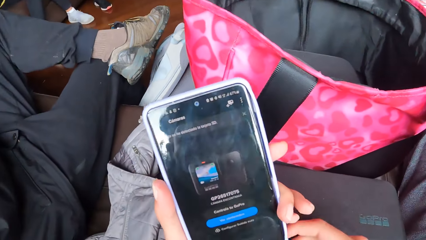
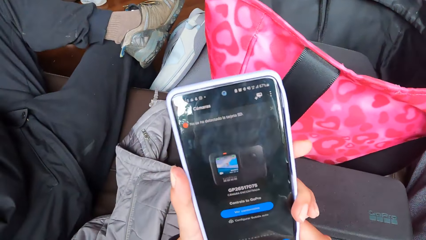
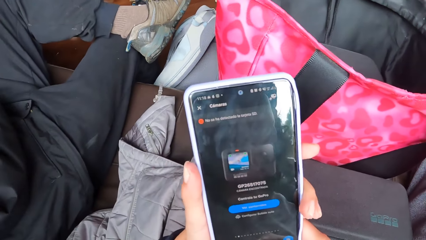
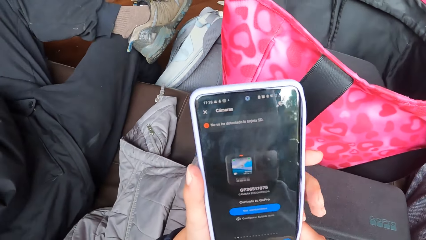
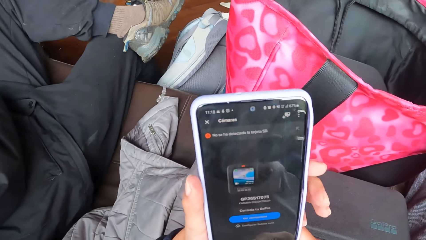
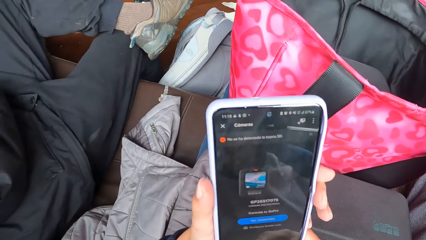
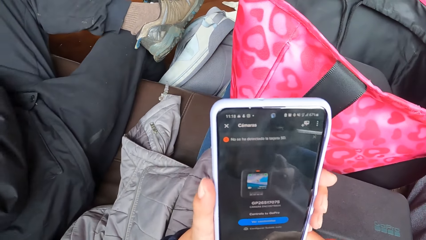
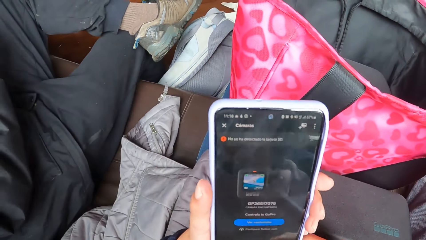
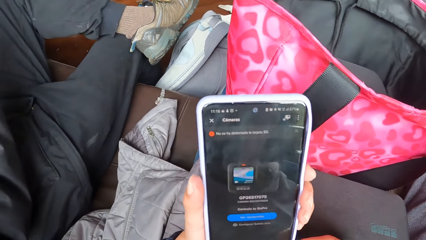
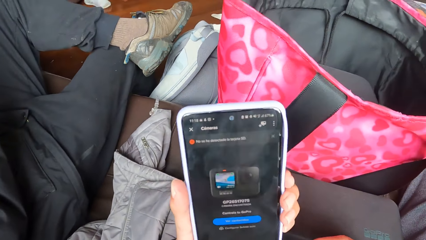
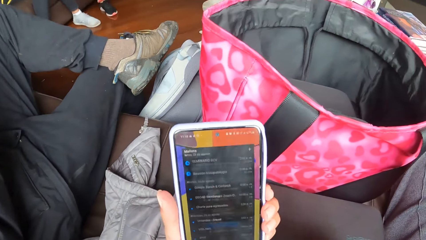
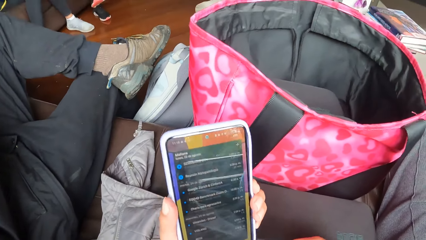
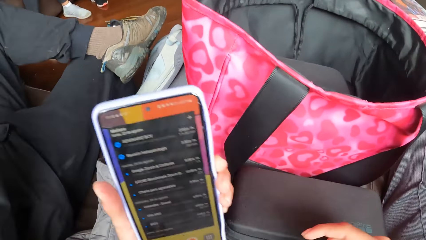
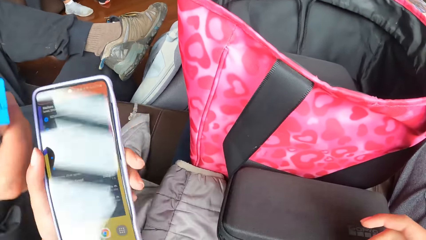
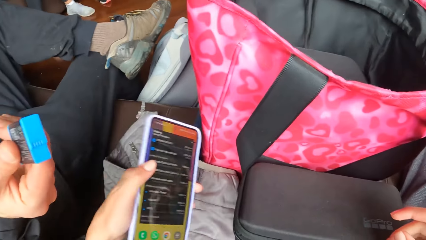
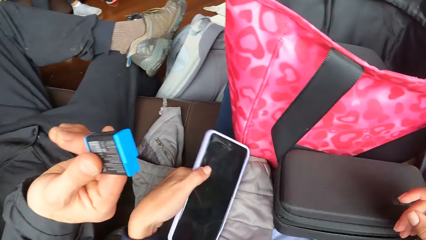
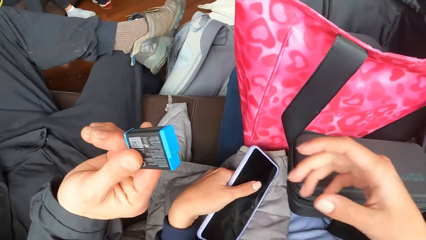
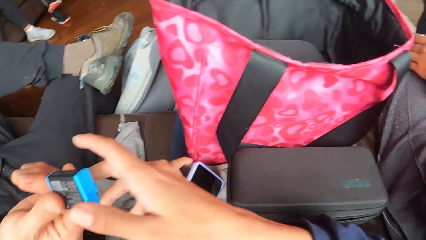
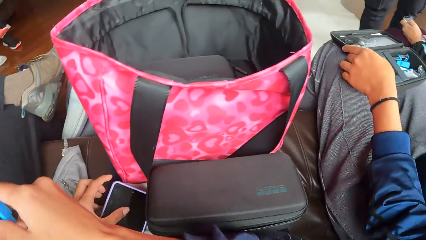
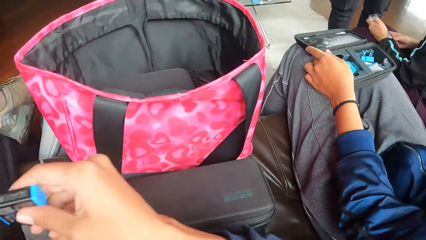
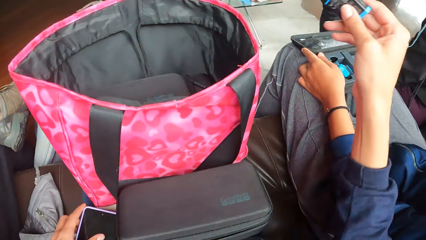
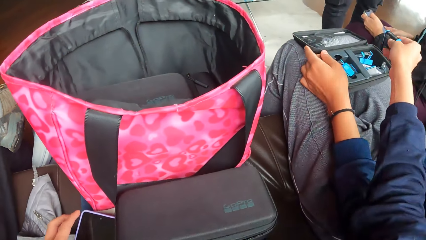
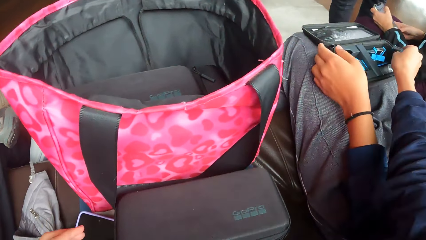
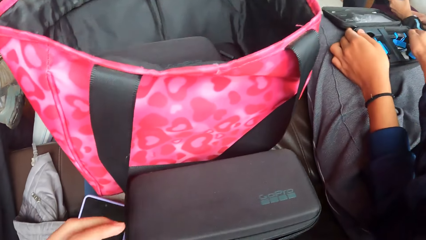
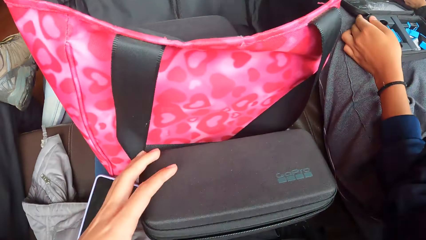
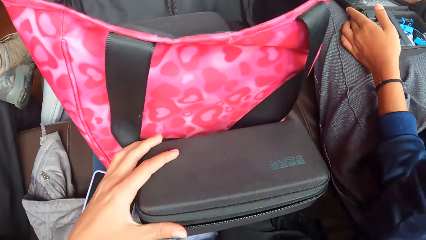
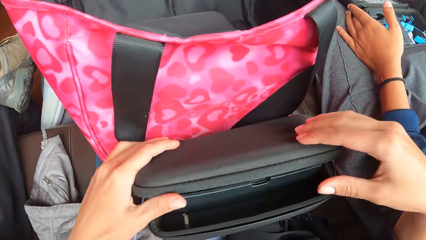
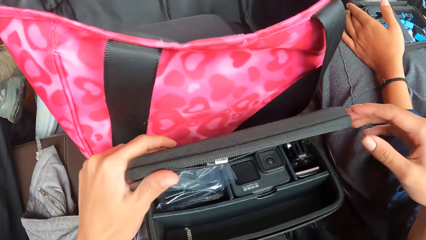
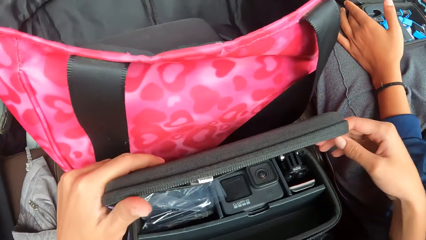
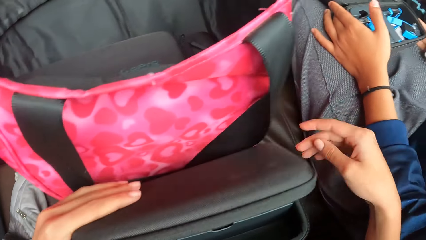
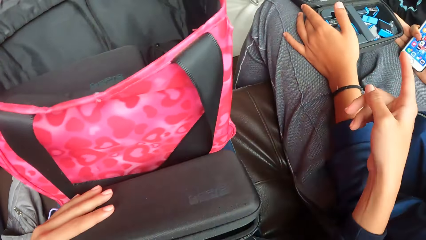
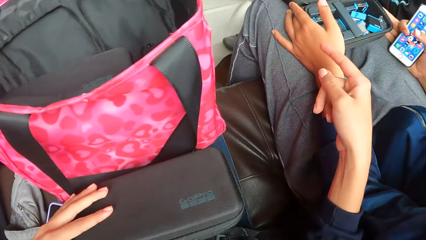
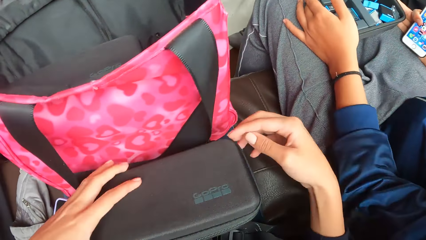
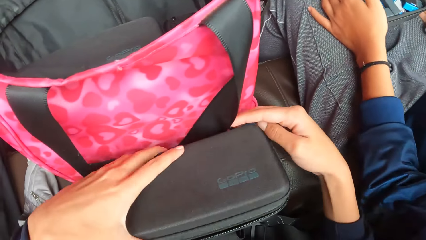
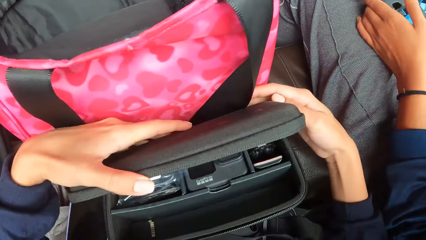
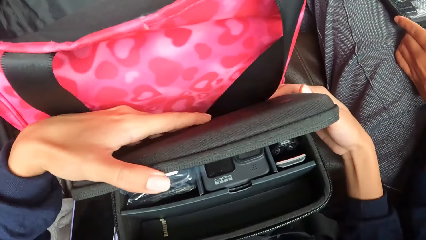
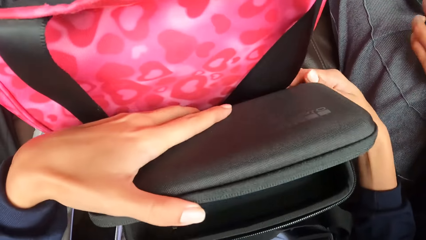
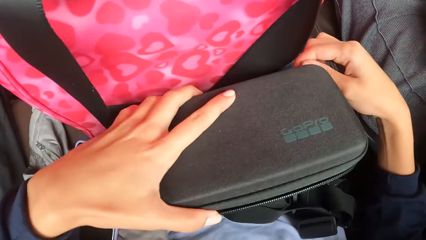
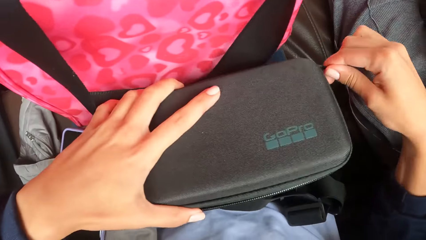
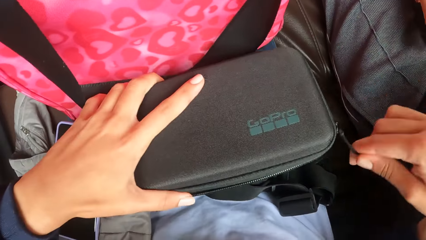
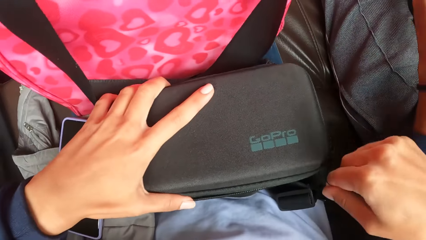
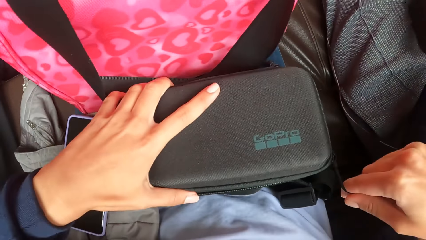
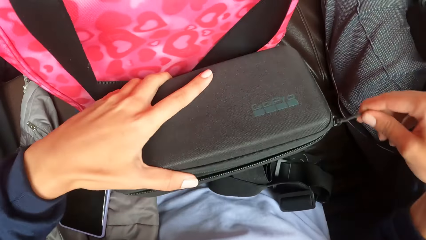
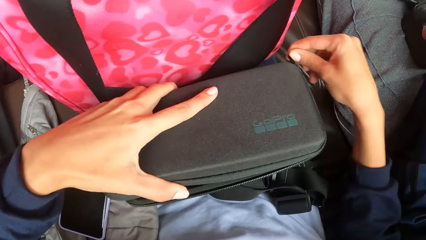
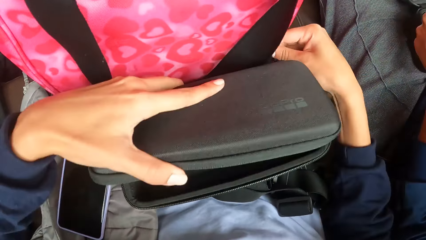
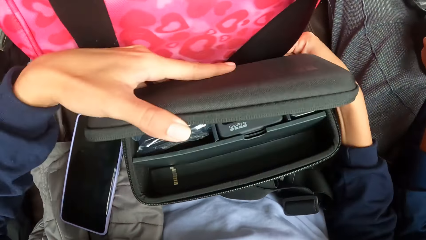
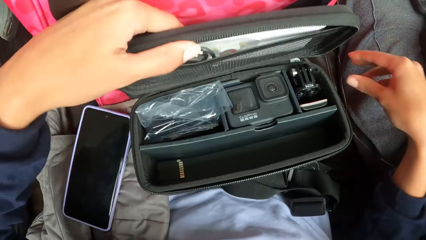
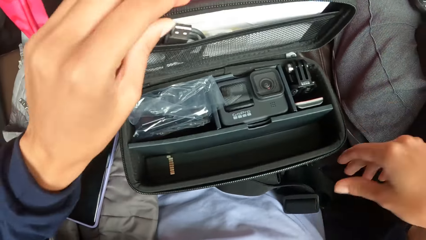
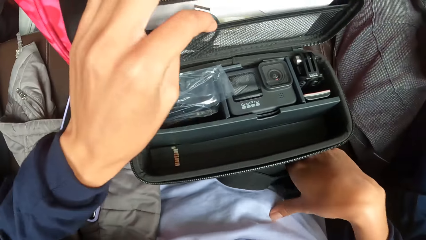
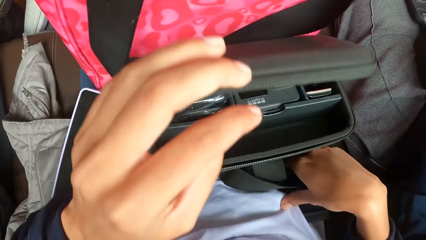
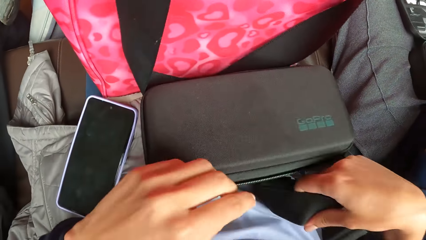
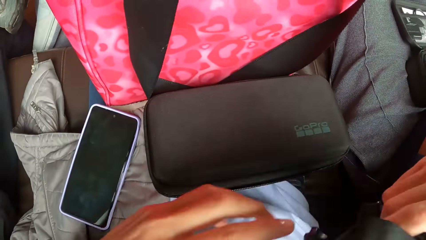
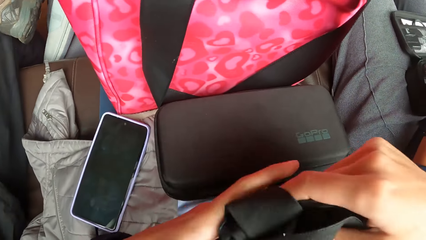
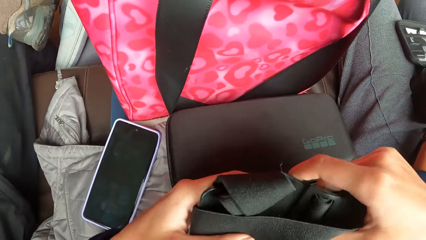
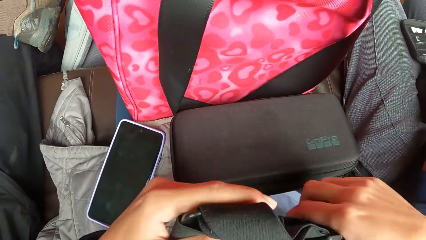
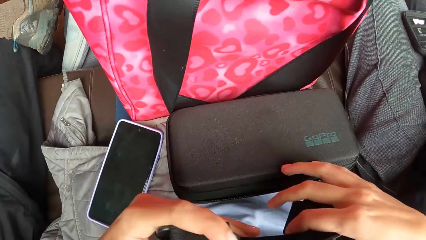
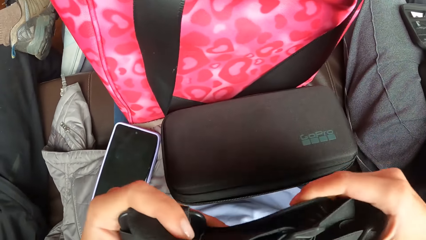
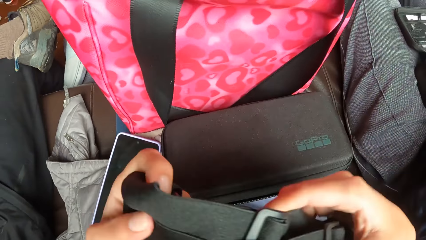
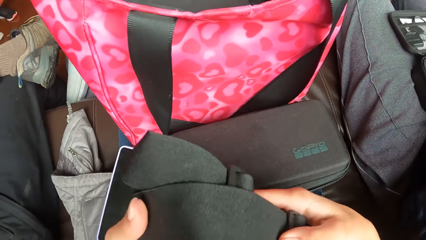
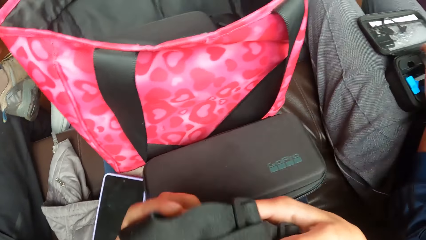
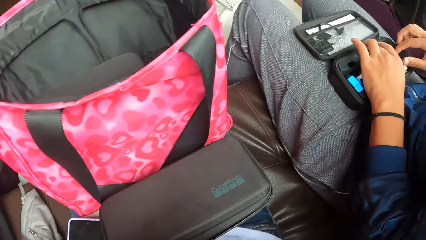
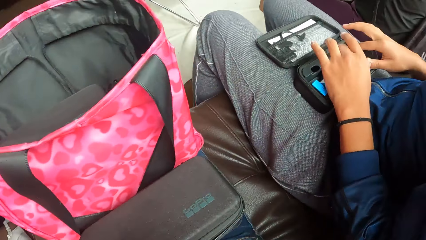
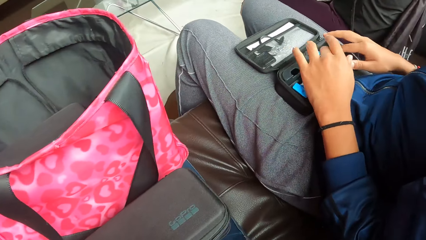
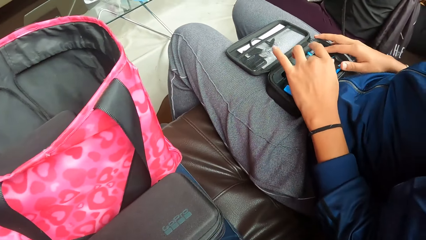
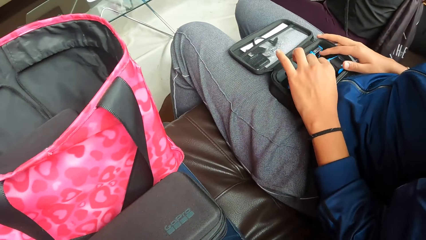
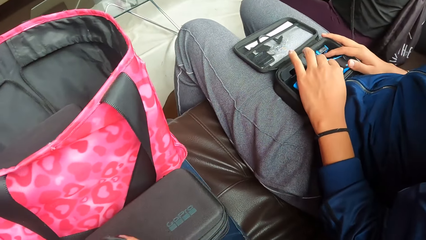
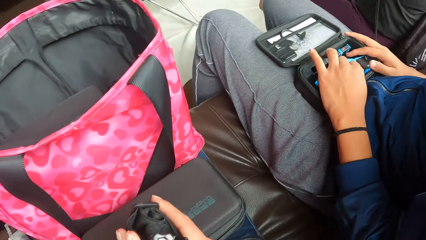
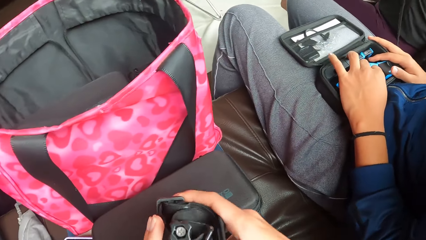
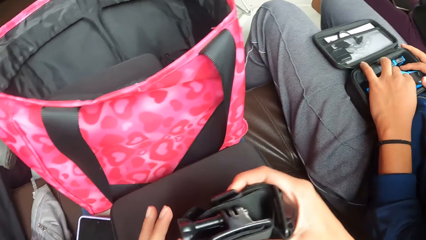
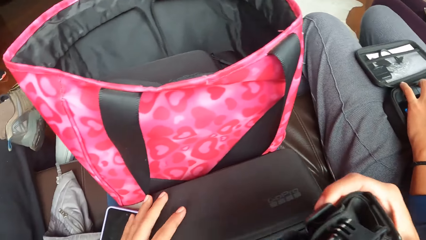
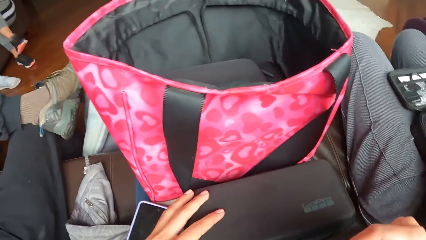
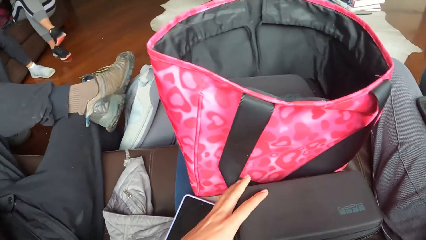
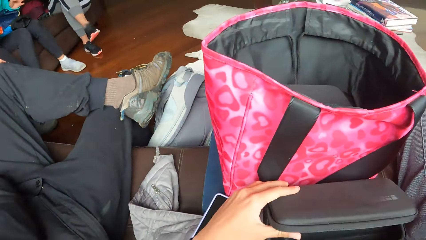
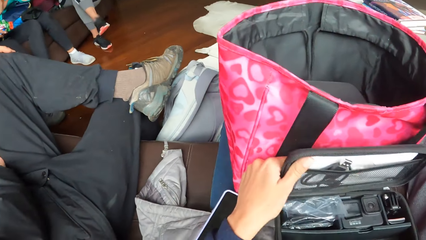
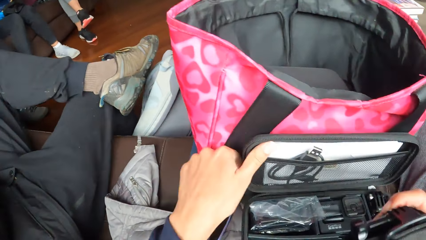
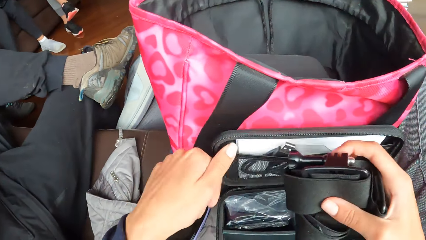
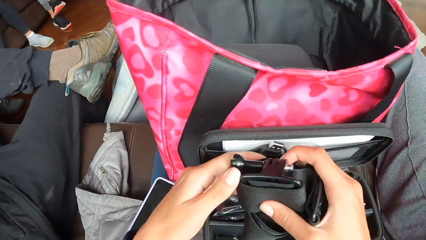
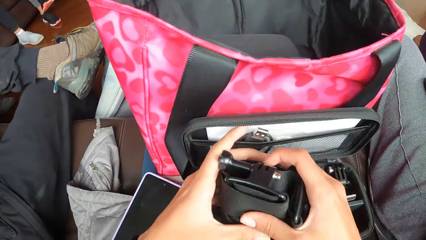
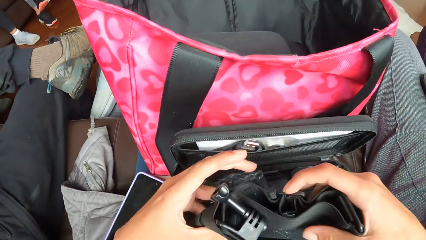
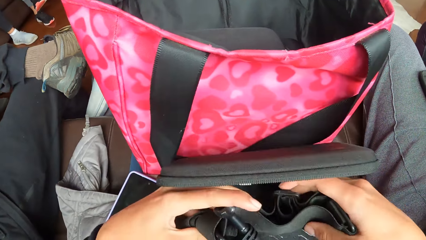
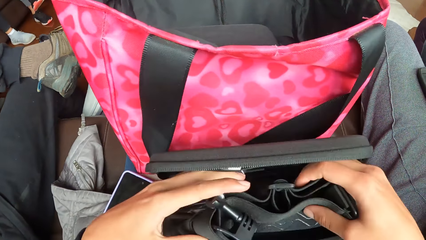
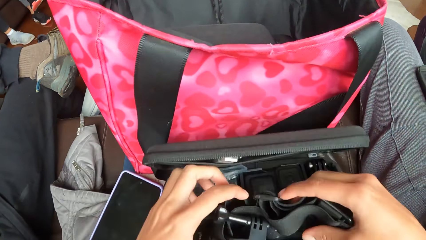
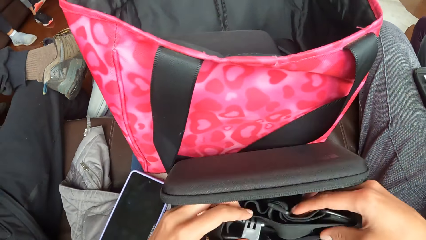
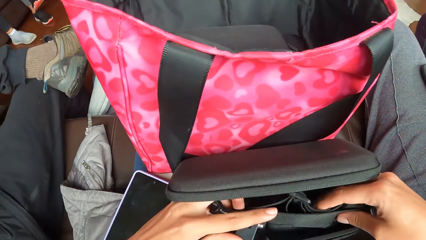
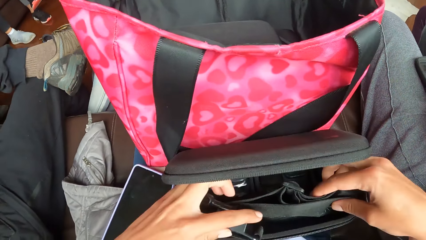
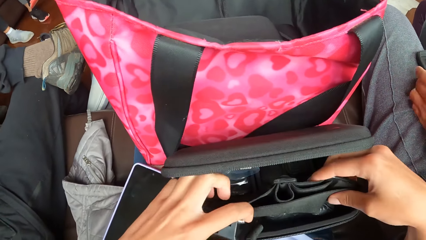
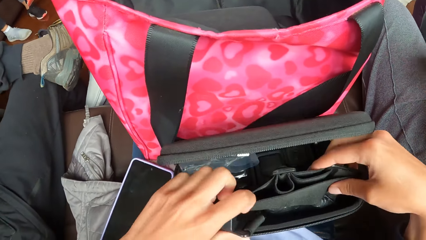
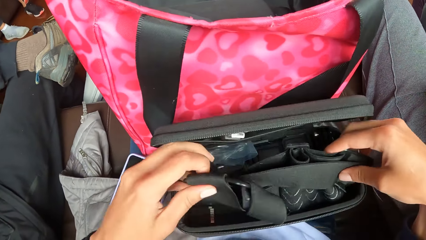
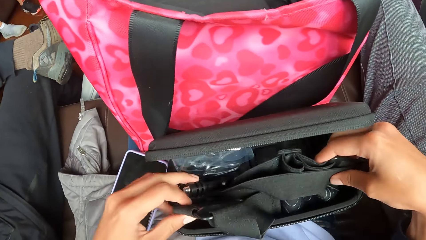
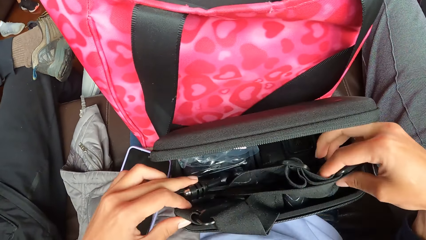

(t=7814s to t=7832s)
The camera wearer uses the phone in her left hand with her right hand. A man hands over a battery to the camera wearer. The camera wearer places the phone in her left hand on her thigh. She collects the battery from the man's right hand with her right hand. She places the battery into the camera case or camera bag on a woman's thigh with her right hand. She opens the camera case on her thigh with her left hand and closes the camera case on her thigh with her left hand. She makes gestures with her hand. She opens the camera case on her thigh with her left hand, closes the camera case on her thigh with her left hand, zips the camera case on her thigh with her right hand, unzips the camera case on her thigh with her right hand and opens the camera case on her thigh with her left hand. She picks up a strap from her thigh with her right hand. She lets go of the camera bag. She holds the strap with both hands. She touches the strap in hand. Another man arranges batteries inside the camera bag. The camera wearer opens the camera case on her thigh with her left hand. She places the strap into the camera case on her thigh with both hands.
